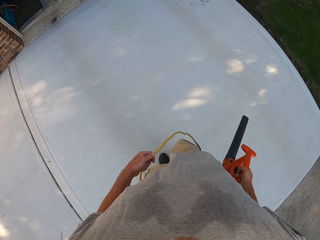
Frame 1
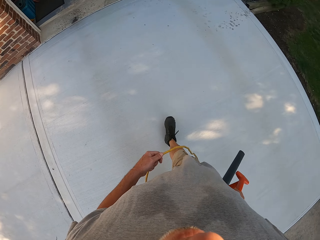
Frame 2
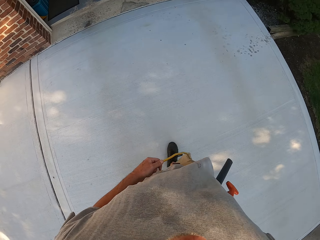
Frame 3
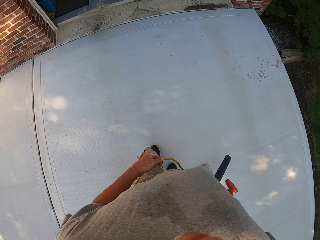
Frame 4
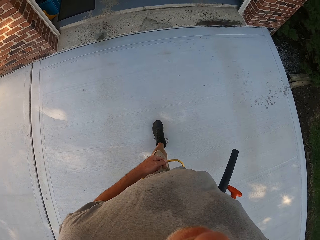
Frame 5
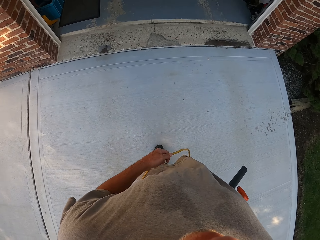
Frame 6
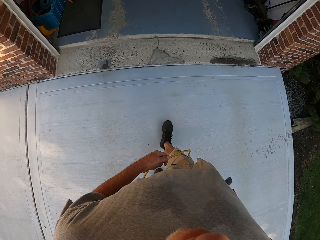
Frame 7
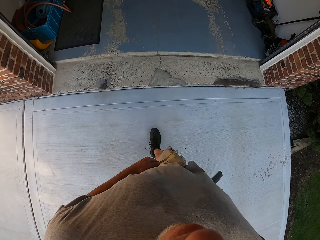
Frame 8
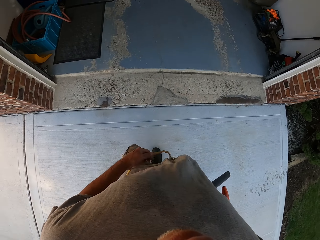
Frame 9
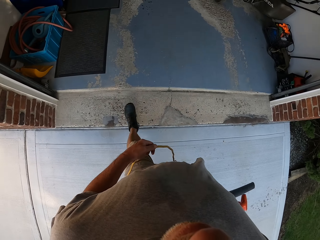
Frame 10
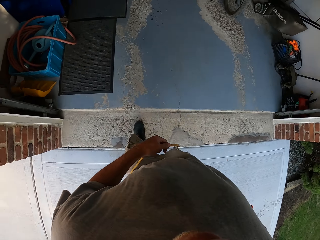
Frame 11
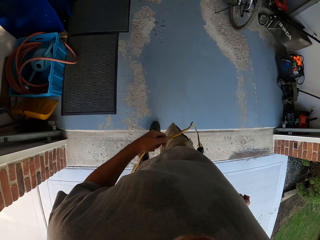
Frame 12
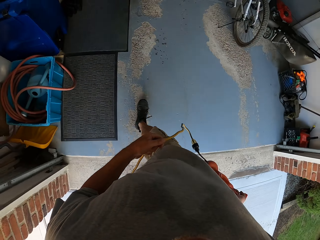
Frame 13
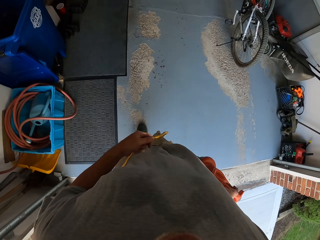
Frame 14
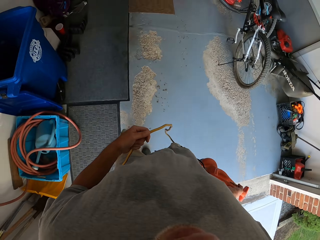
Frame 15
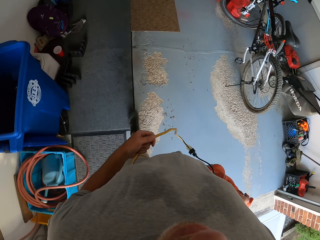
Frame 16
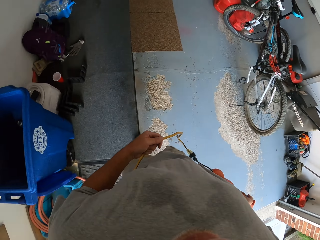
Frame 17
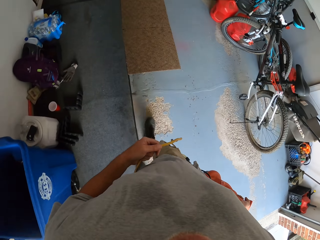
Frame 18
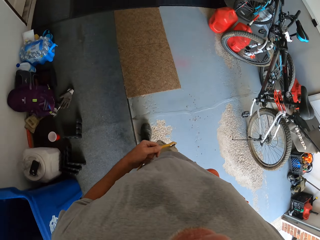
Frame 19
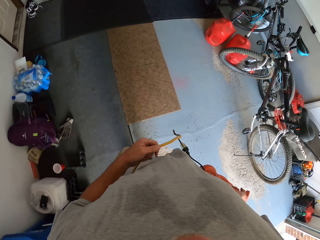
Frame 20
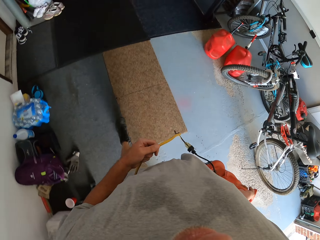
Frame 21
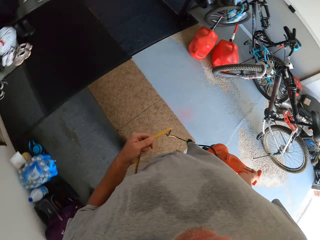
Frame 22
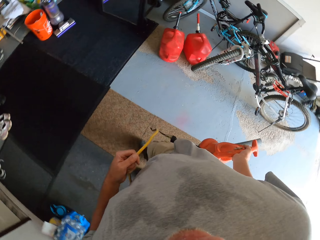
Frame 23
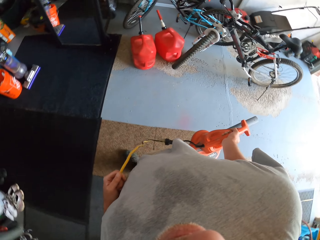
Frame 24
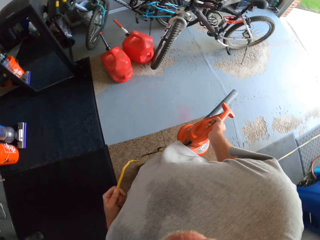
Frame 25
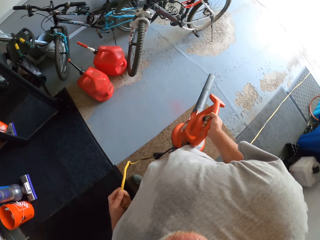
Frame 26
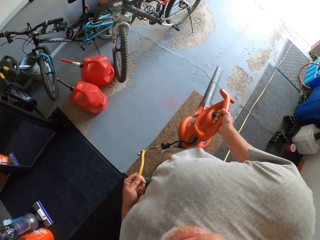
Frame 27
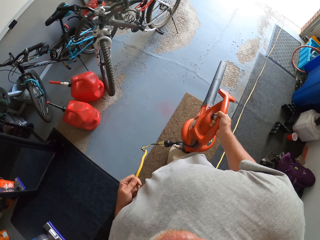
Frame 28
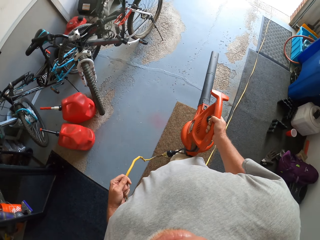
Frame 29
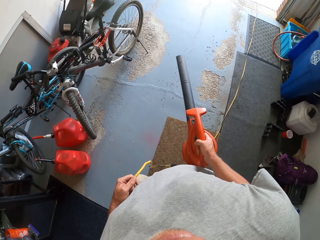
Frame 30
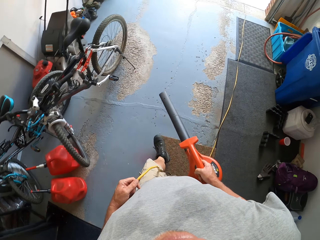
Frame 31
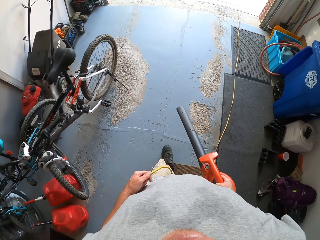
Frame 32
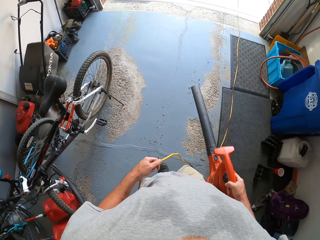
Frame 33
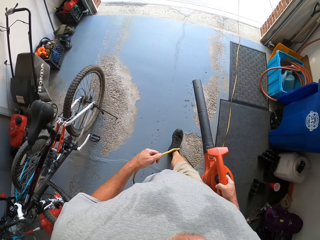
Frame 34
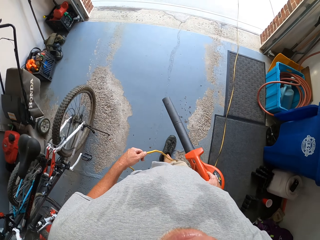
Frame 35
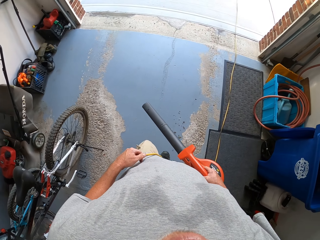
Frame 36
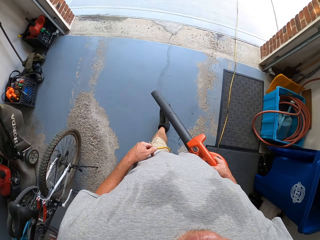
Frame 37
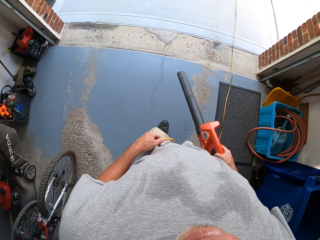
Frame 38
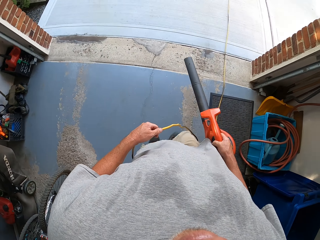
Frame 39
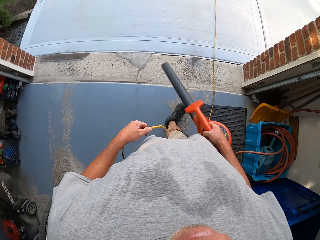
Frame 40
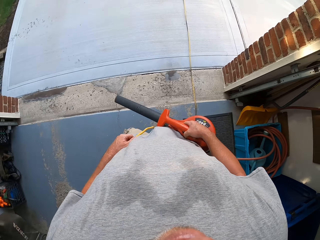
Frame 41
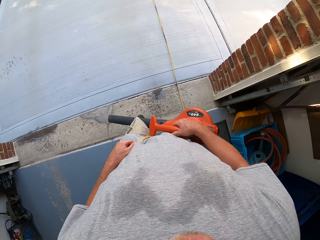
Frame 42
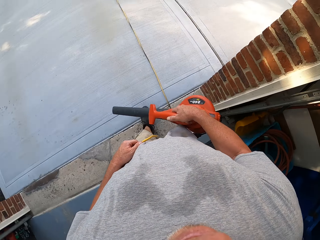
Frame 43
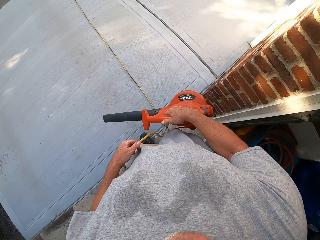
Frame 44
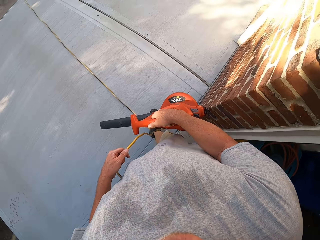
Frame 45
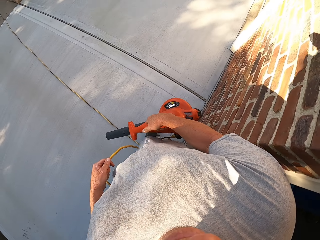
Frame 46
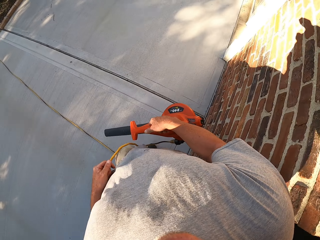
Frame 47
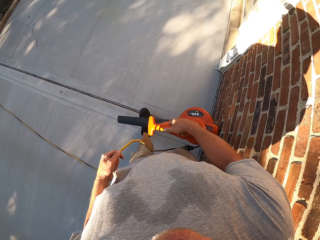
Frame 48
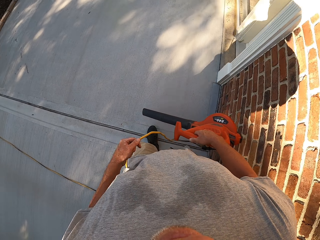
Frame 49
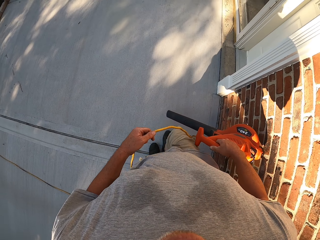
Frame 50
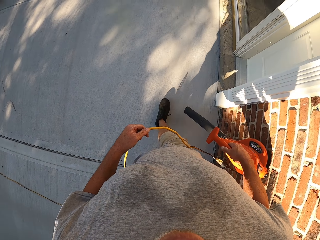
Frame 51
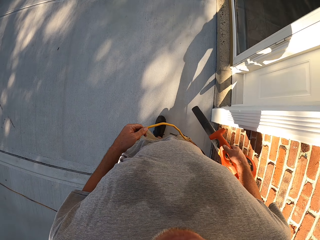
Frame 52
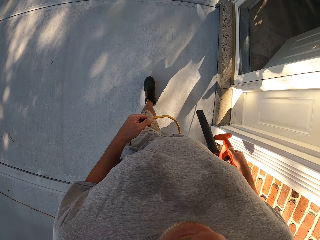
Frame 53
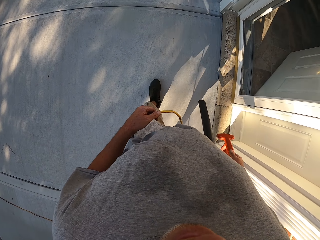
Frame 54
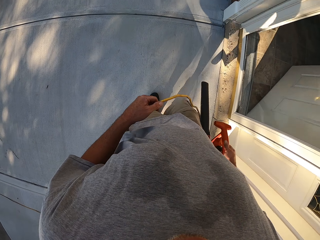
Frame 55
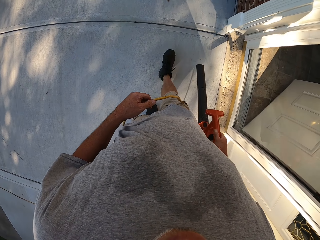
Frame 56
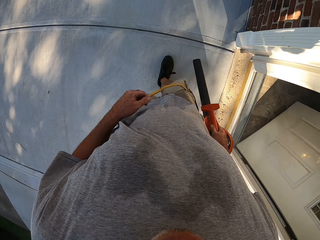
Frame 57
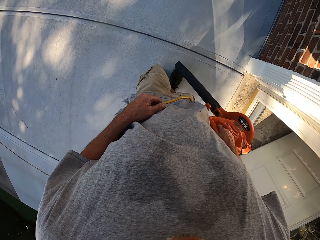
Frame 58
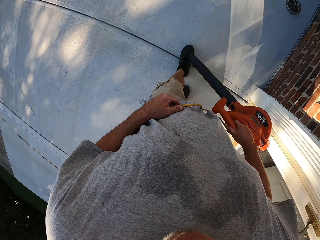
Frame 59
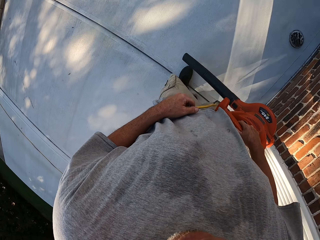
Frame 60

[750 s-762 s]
The camera wearer blows dust on the pavement with a dust blower. They enter the store and blow dust in the store. They walk out of the store, turn around and hold a cable. They blow dust on the pavement with the dust blower.

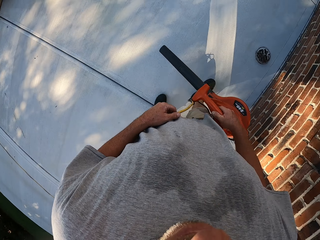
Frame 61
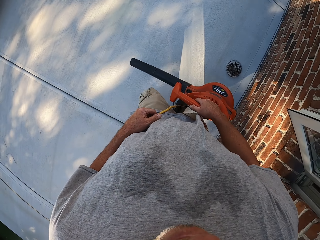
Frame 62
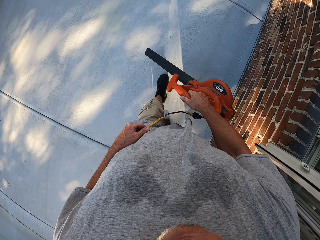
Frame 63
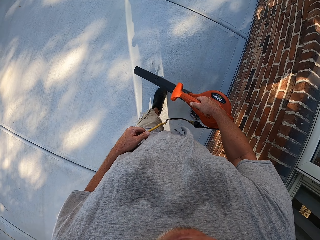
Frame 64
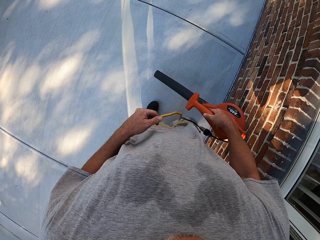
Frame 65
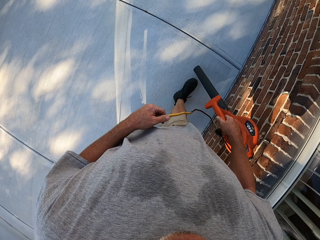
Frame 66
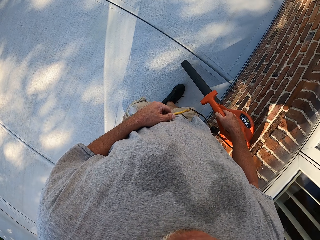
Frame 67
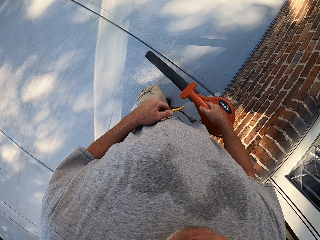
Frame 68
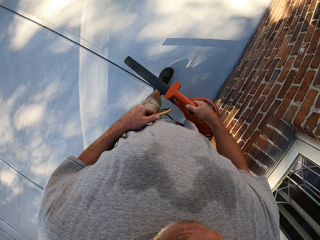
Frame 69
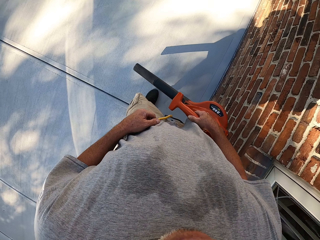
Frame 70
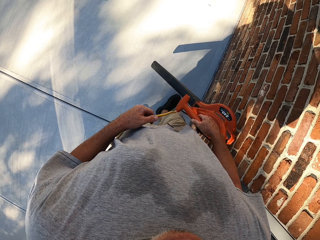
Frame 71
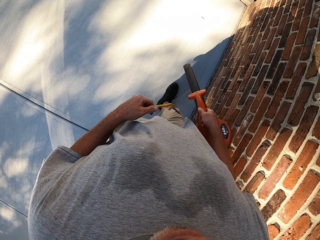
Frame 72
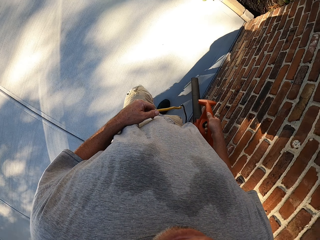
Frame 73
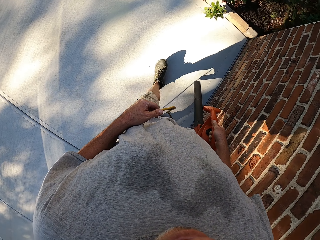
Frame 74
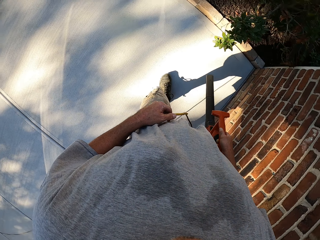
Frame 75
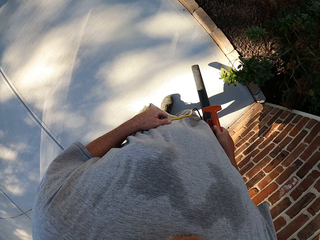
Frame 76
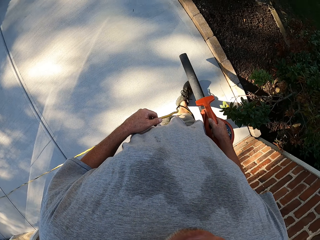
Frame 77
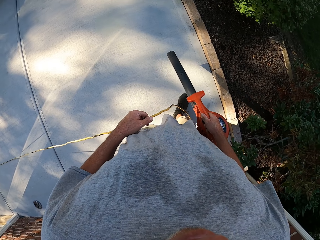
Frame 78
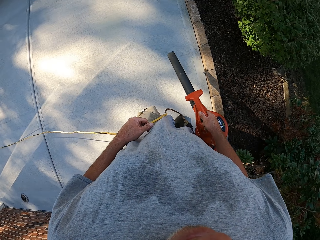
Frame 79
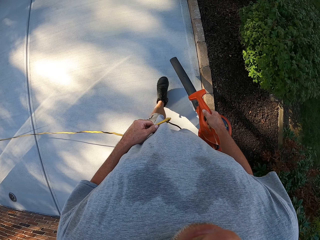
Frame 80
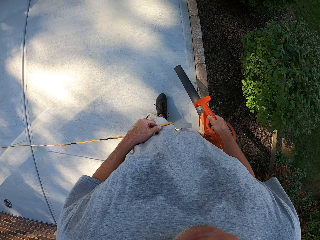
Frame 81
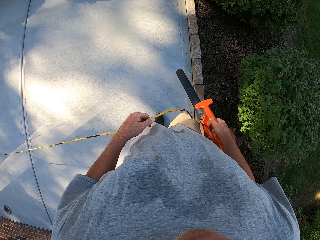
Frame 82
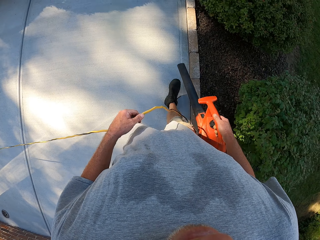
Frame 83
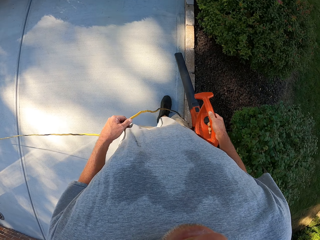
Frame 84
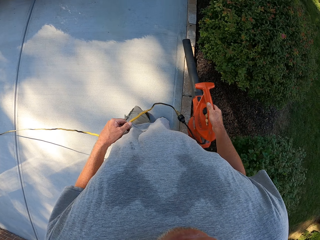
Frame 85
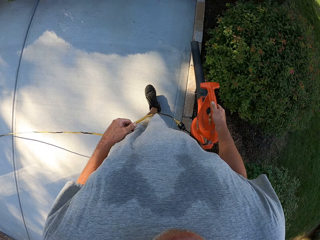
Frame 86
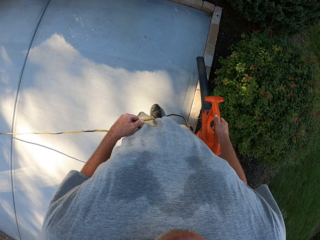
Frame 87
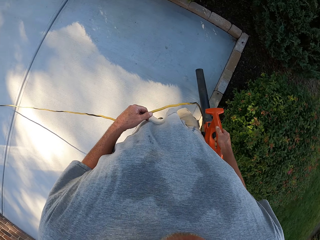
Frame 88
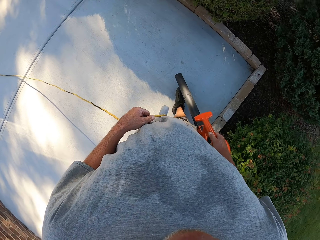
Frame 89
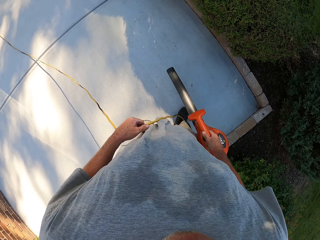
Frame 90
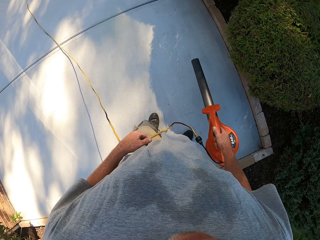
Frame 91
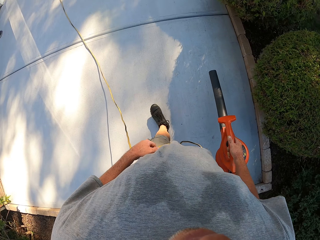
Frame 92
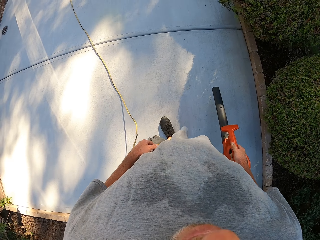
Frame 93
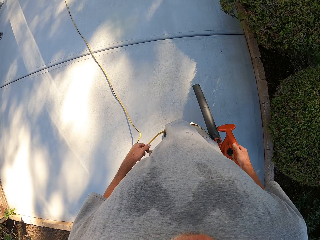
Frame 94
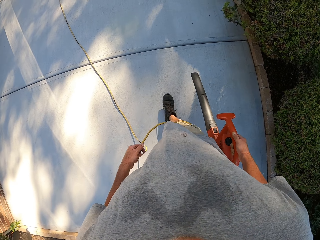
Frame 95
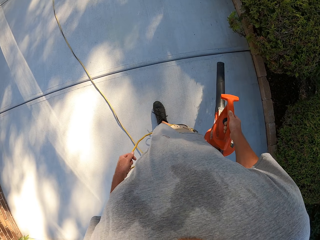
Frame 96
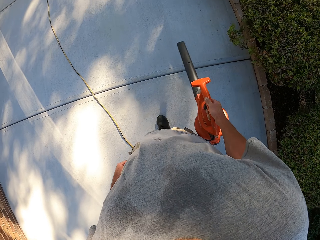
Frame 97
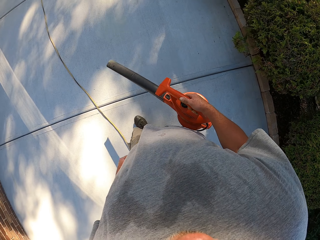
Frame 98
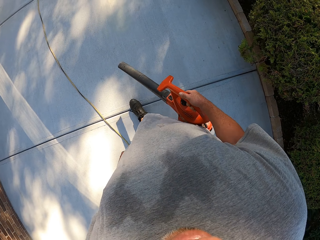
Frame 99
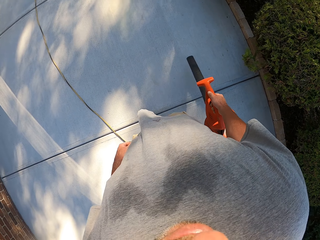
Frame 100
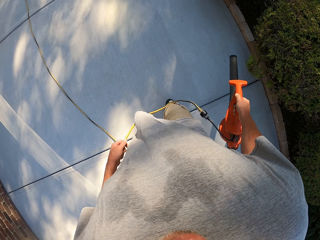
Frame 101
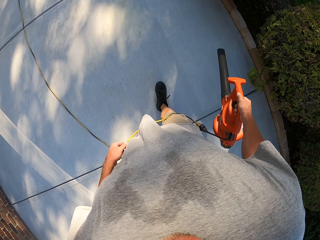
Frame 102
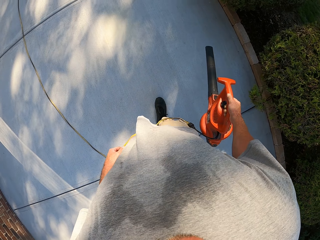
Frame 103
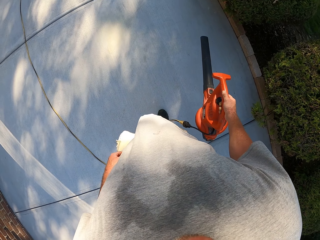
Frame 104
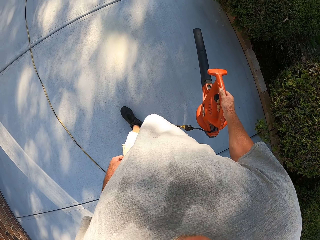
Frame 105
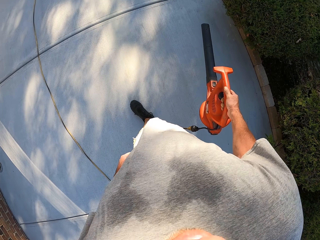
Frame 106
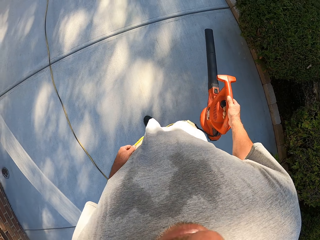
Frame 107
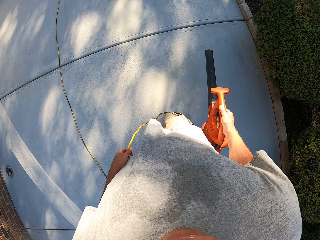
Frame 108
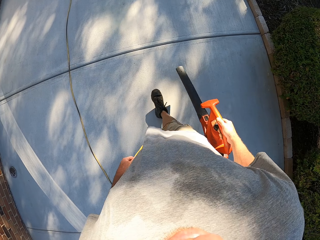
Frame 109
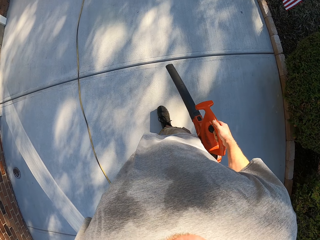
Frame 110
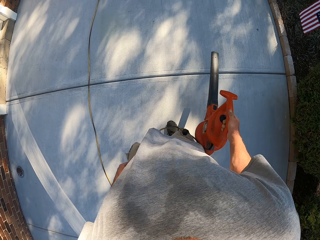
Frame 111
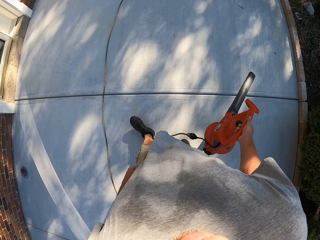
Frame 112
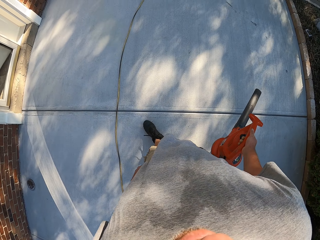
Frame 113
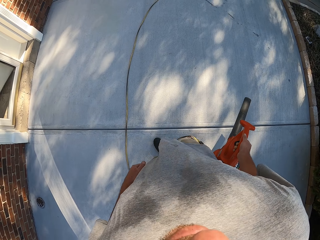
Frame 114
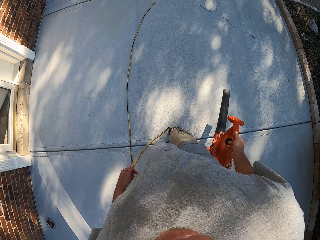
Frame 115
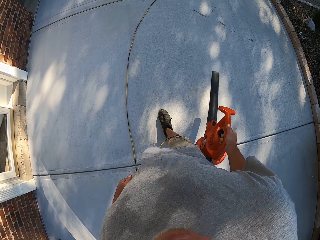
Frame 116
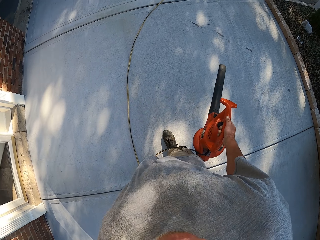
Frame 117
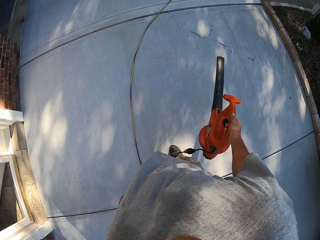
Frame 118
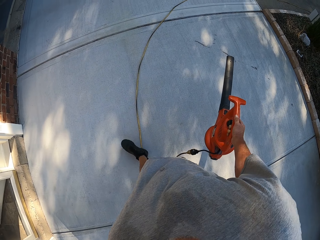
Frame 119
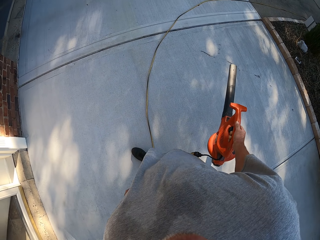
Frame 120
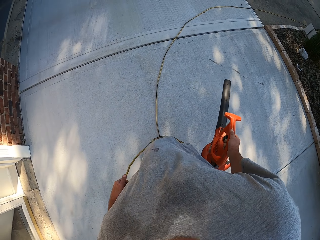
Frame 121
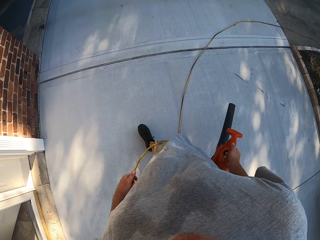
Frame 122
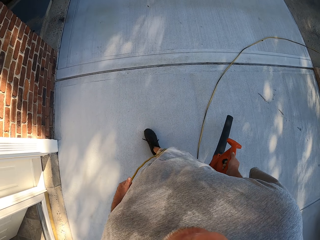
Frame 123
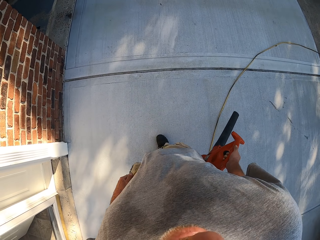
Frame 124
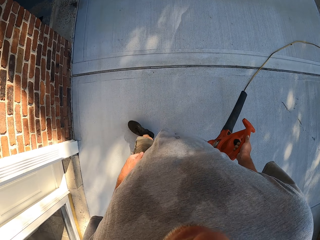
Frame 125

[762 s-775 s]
The camera wearer blows dust on the pavement with a dust blower. They blow dust on the pavement with the dust blower repeatedly.
